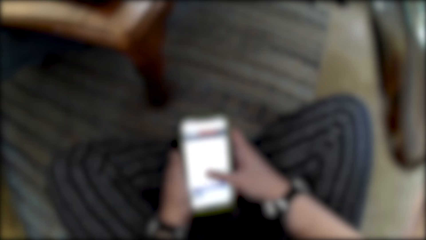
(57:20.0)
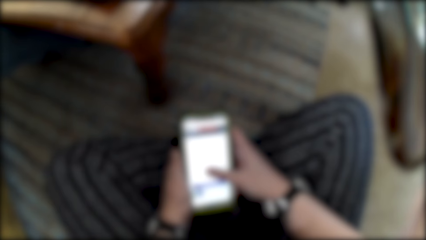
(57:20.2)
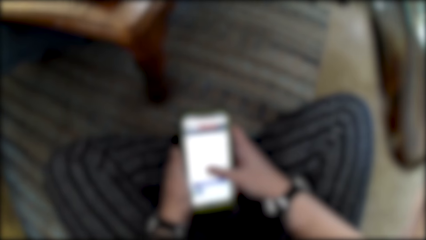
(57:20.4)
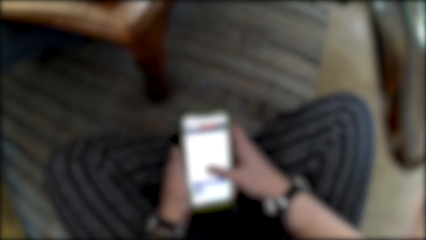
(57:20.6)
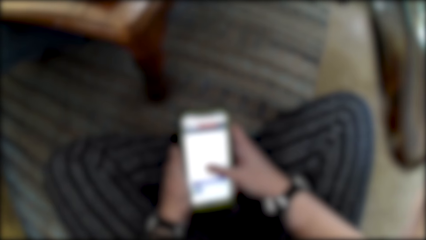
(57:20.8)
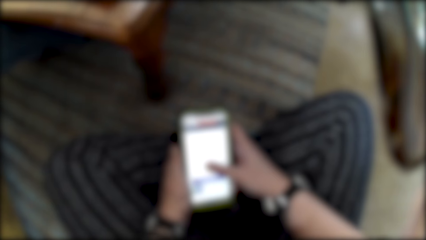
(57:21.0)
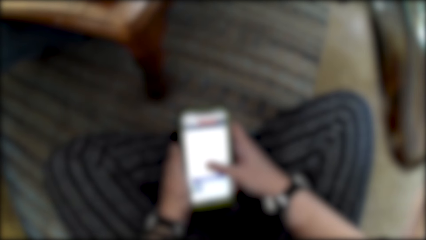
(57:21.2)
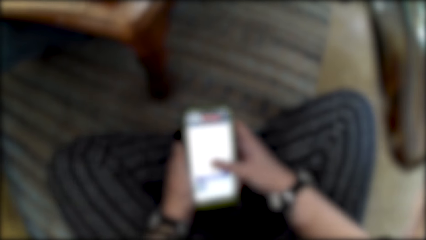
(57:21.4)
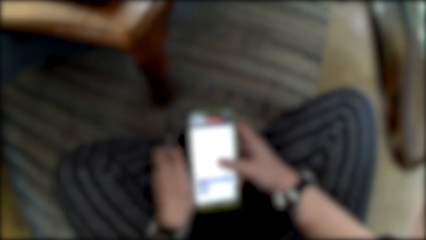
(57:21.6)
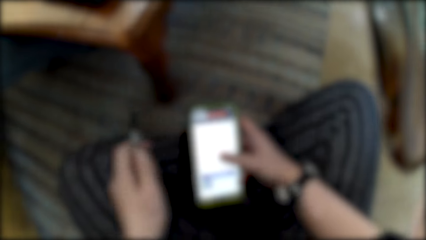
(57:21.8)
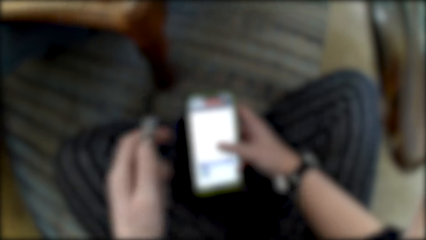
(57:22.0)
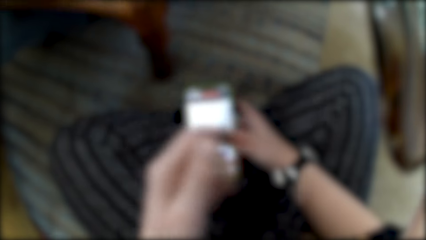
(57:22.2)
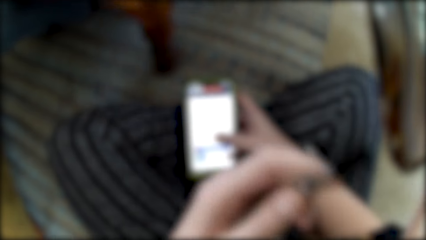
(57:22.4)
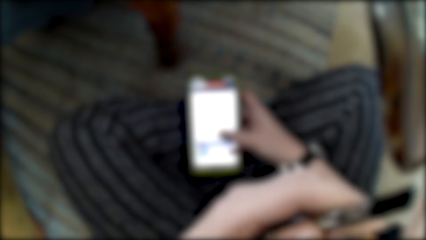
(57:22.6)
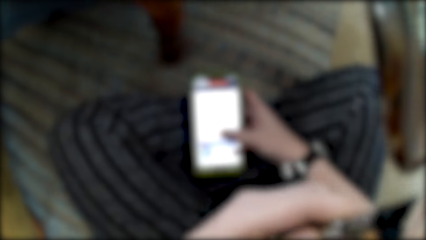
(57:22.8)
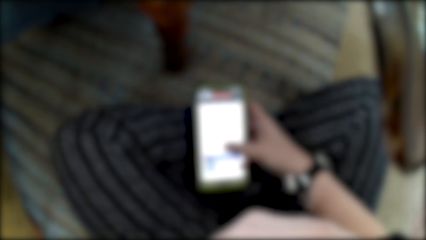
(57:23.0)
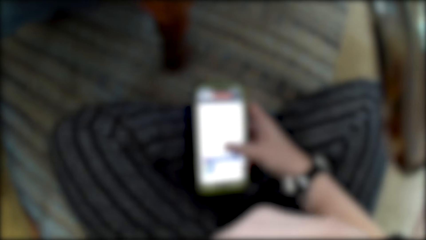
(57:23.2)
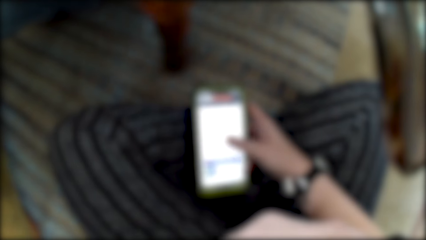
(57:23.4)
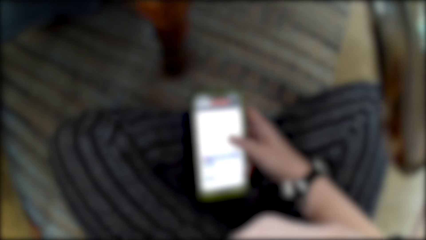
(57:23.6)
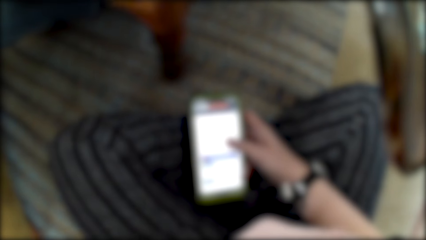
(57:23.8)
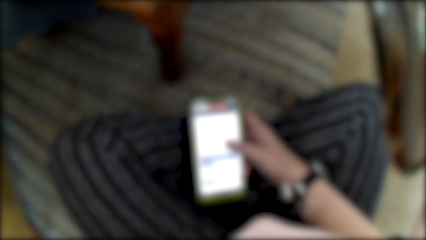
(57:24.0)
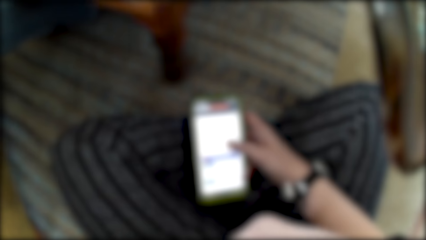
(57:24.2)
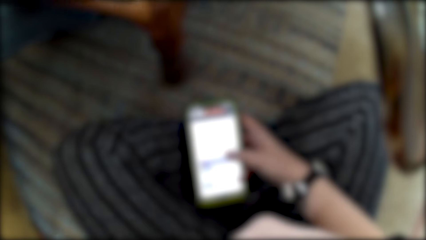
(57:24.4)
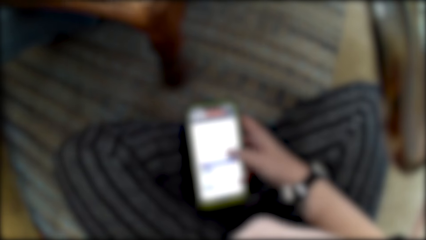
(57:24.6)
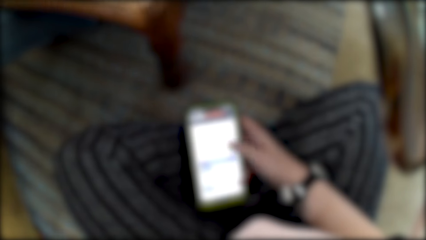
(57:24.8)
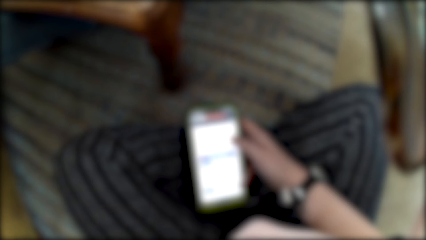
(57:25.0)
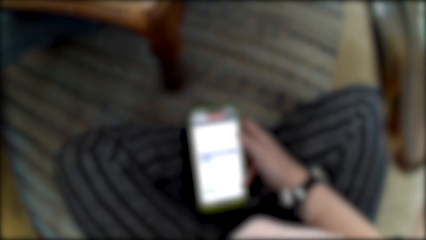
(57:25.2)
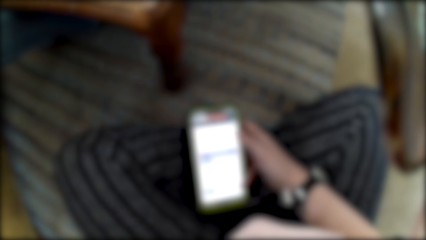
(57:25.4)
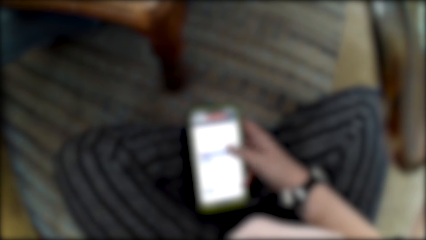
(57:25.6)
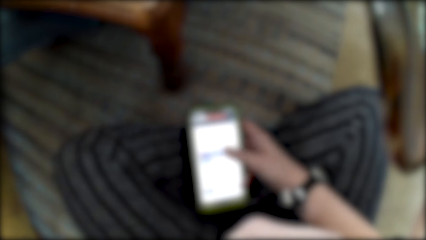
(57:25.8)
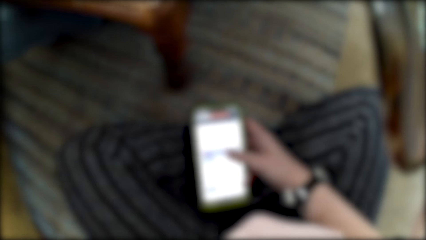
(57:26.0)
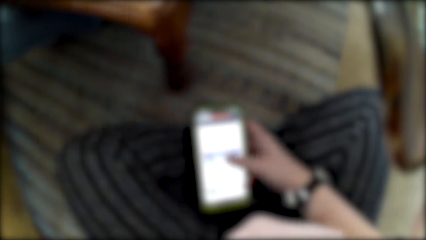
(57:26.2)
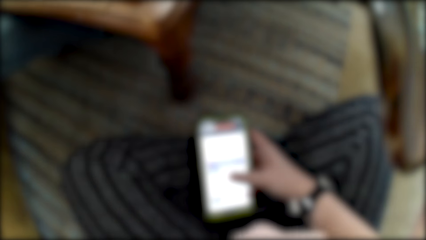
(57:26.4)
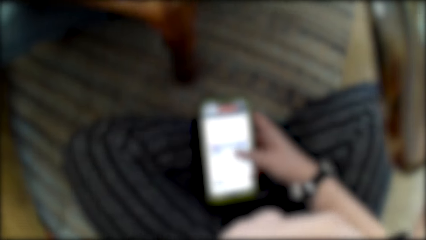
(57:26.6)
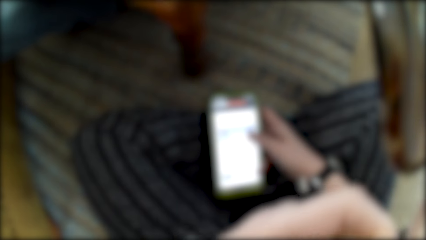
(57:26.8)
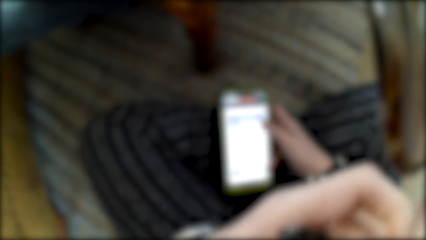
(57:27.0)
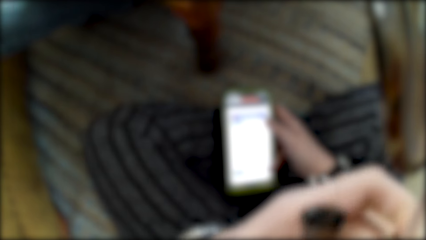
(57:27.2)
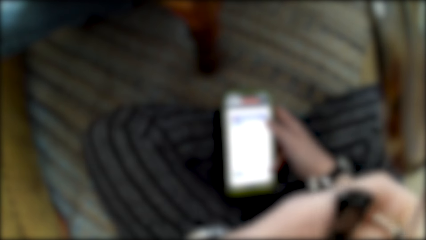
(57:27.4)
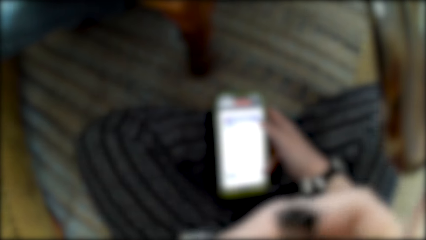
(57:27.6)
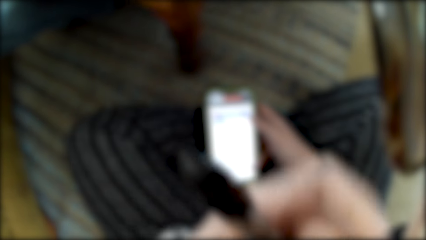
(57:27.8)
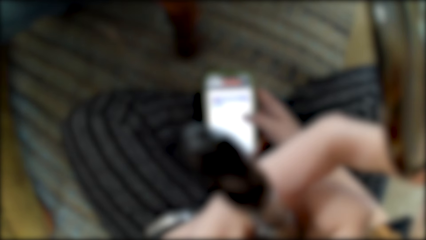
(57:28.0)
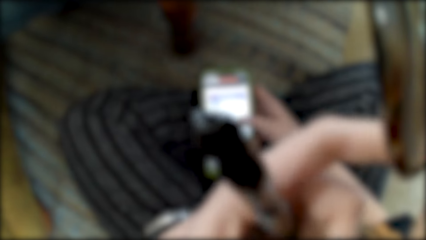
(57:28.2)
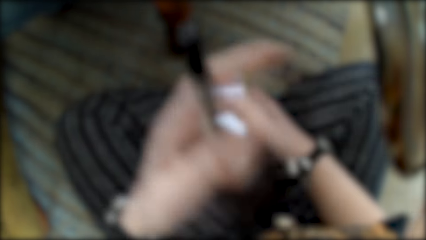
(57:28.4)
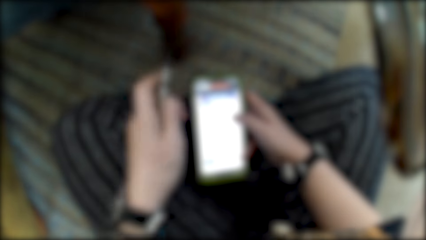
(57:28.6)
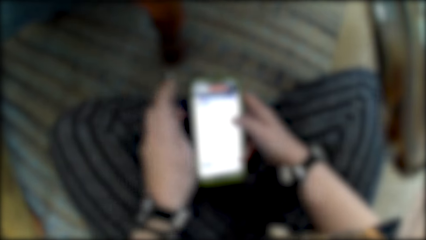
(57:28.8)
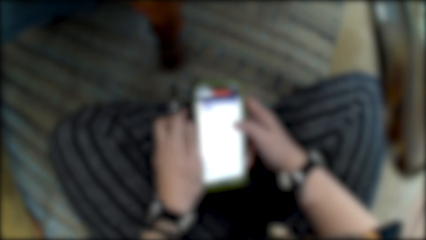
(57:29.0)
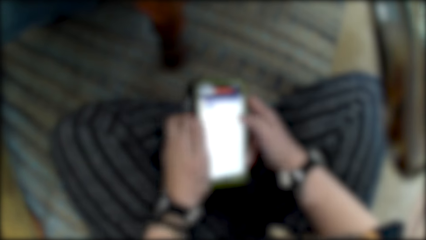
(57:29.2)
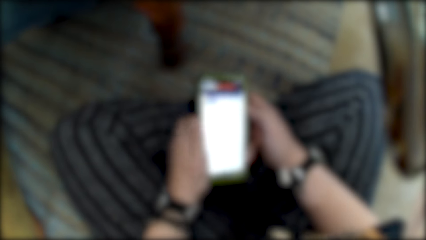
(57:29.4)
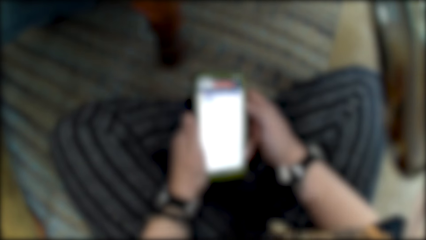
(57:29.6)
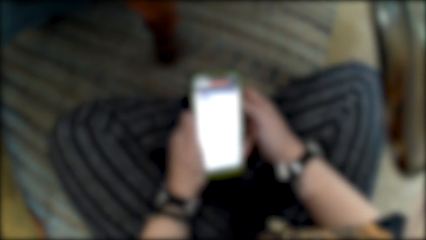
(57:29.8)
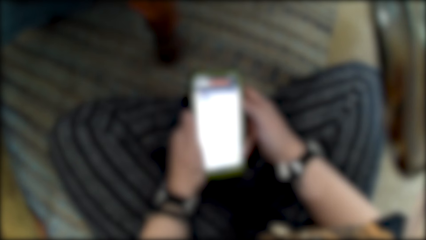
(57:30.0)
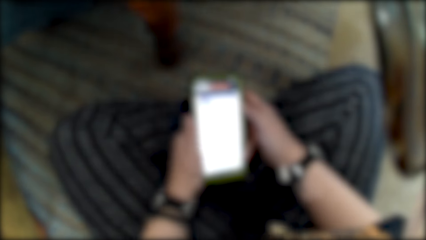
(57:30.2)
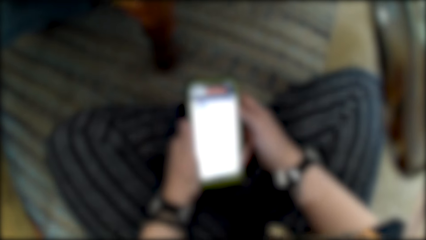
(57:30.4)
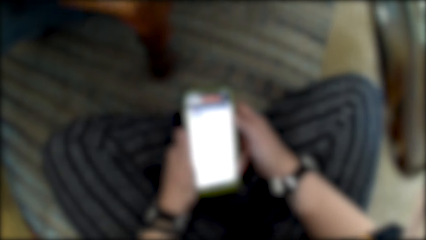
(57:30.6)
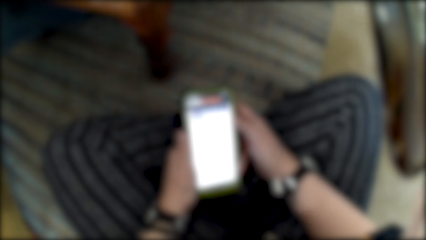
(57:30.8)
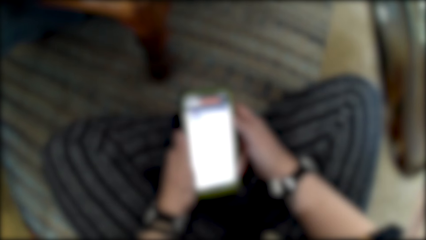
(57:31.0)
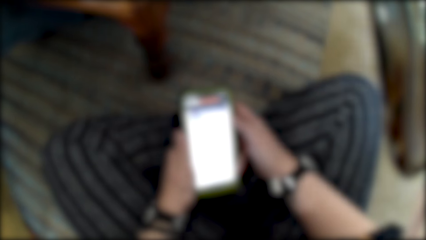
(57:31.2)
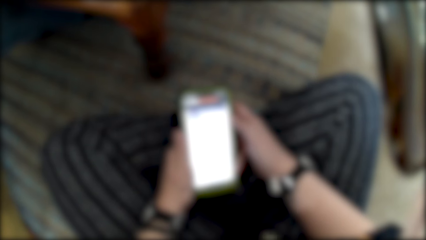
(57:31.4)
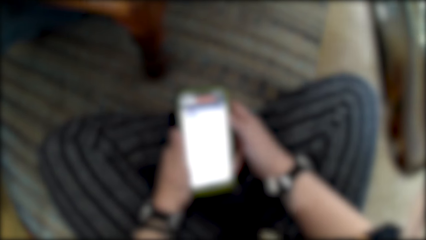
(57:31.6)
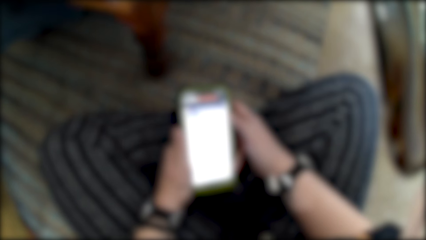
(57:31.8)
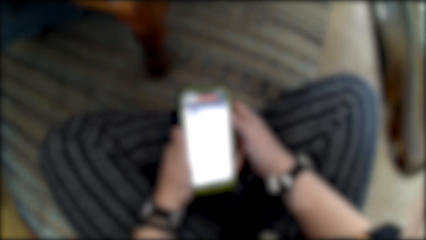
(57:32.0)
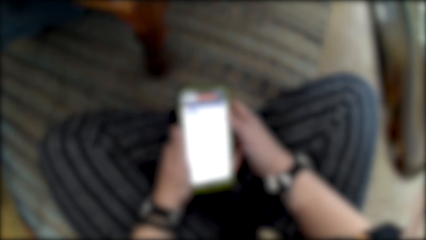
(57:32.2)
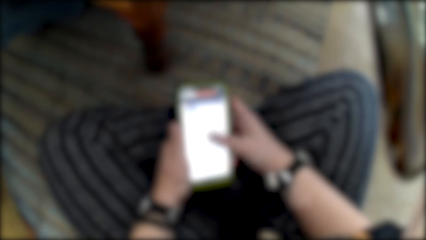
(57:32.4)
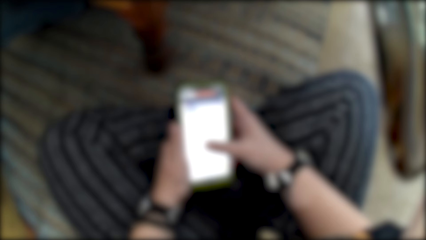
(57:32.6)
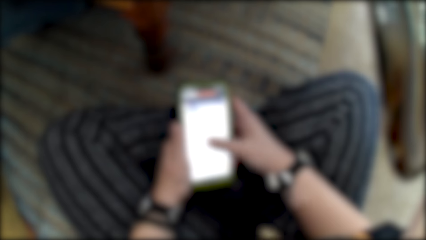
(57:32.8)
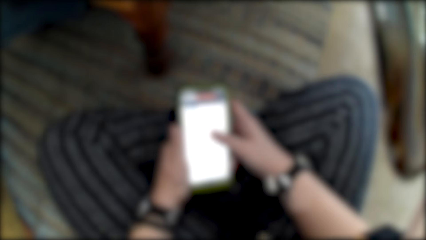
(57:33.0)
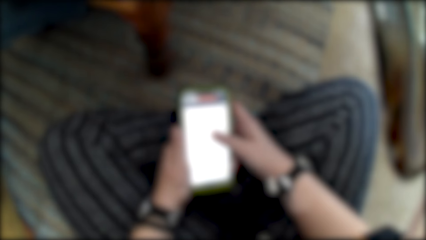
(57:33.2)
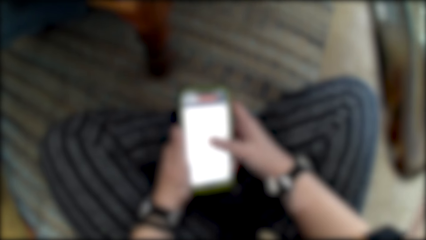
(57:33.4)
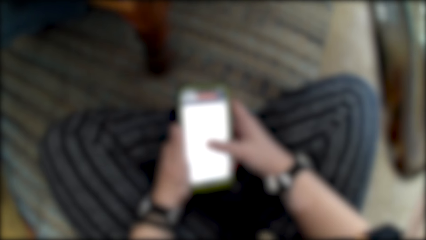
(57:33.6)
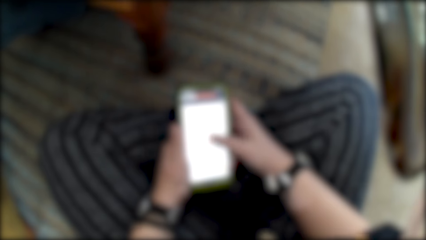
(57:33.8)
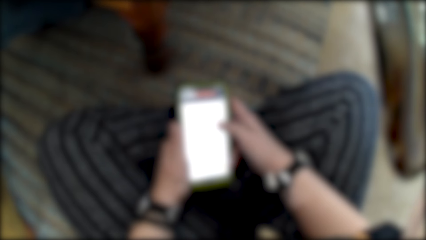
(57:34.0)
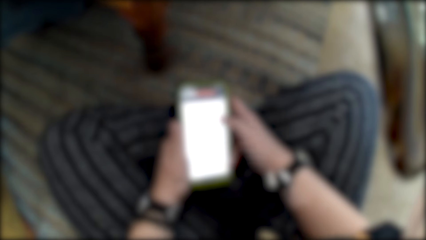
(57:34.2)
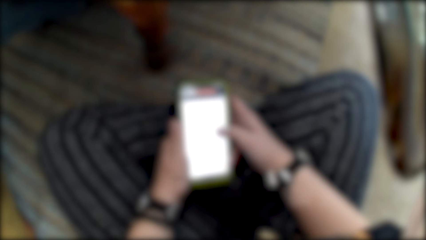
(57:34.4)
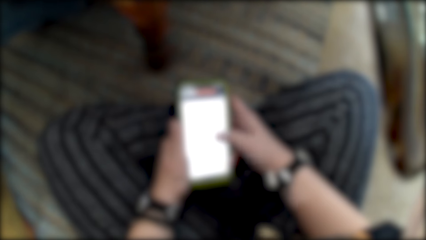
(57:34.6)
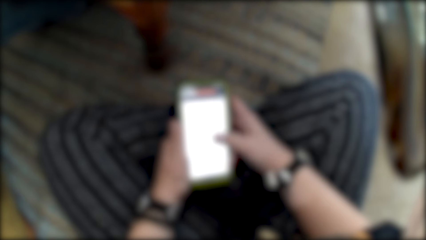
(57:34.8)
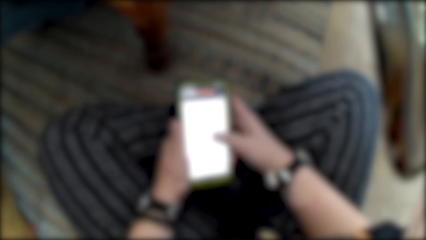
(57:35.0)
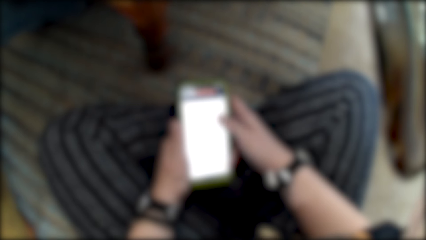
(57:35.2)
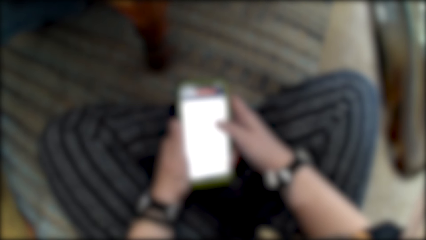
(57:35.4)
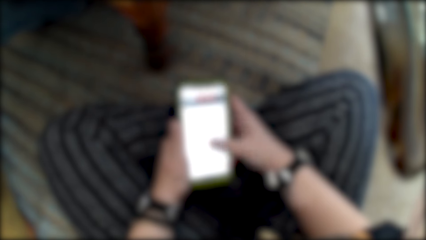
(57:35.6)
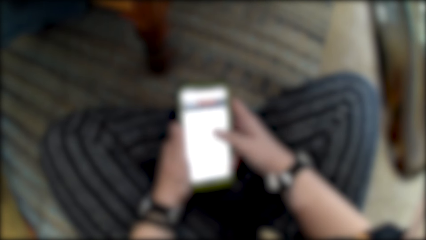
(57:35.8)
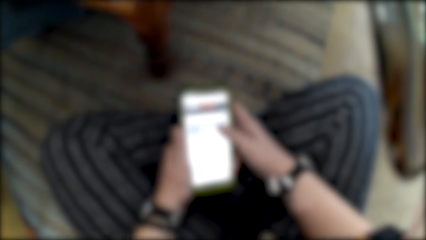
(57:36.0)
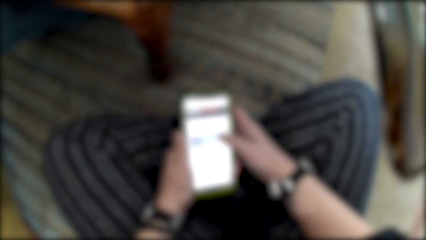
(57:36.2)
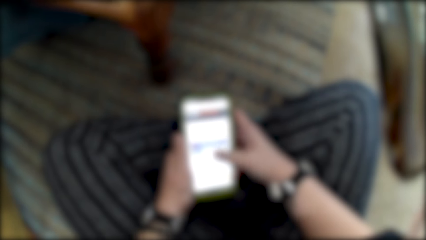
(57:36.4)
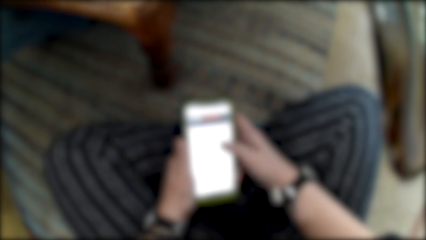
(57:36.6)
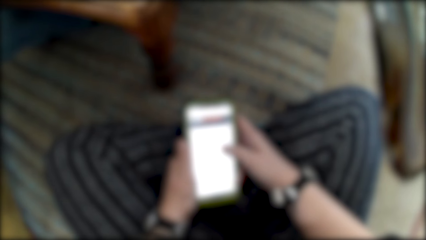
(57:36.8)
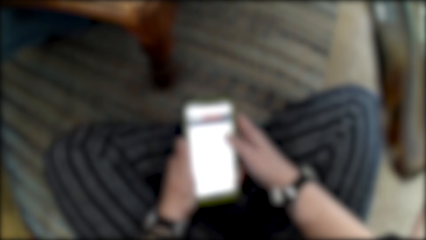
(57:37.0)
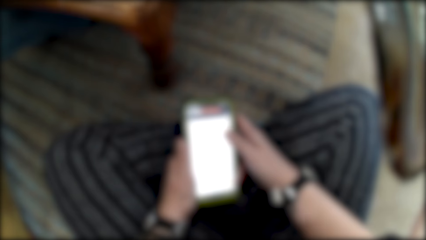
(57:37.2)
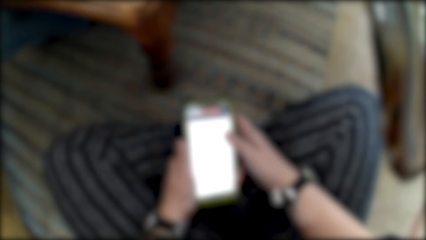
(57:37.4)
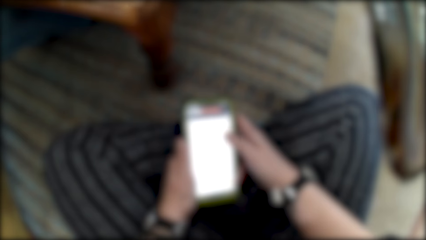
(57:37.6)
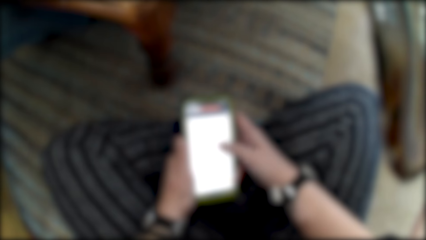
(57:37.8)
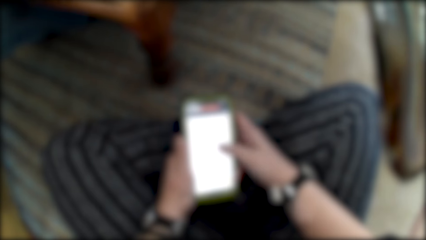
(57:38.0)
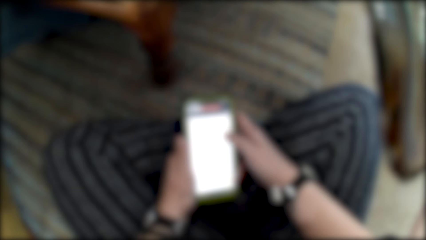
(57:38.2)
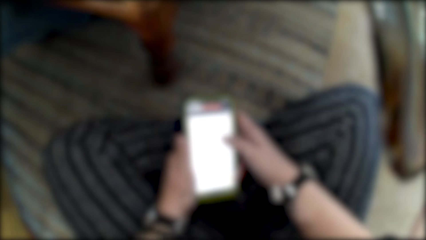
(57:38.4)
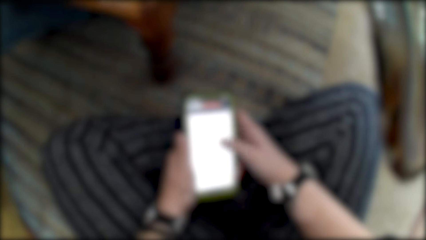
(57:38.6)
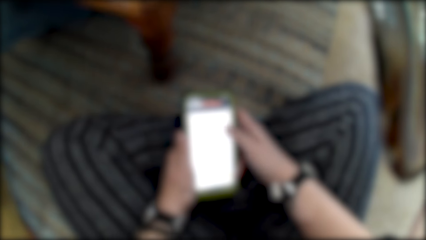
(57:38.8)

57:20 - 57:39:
The camera wearer lifts the pen on his hand.
